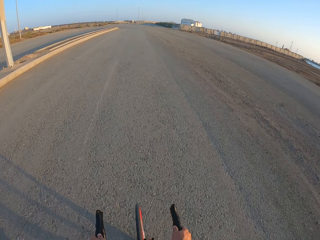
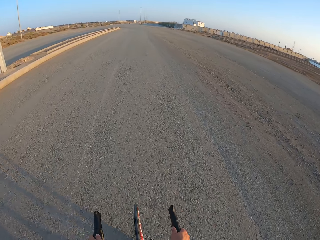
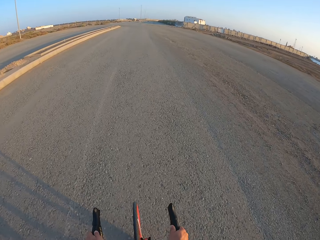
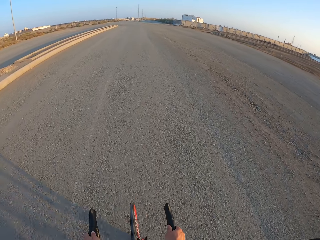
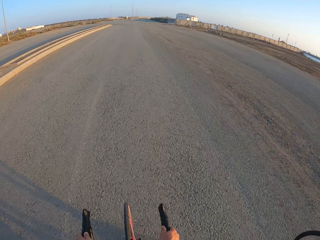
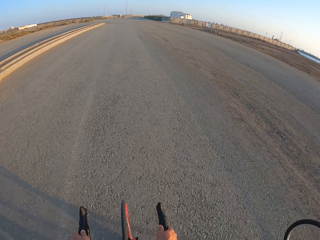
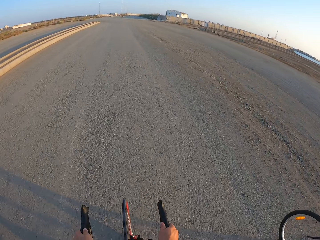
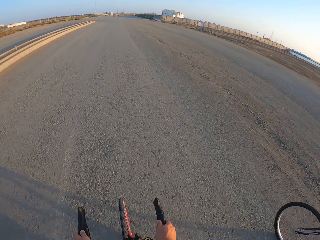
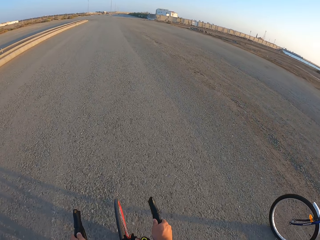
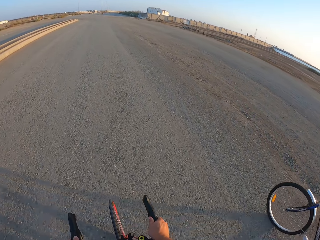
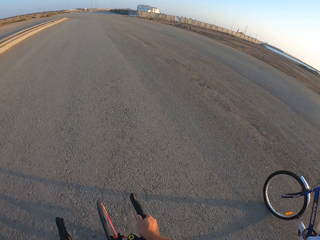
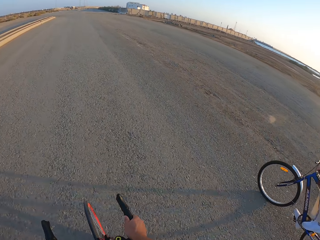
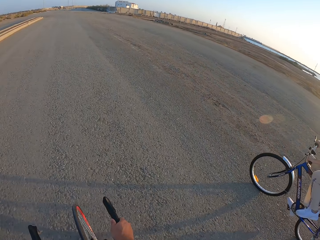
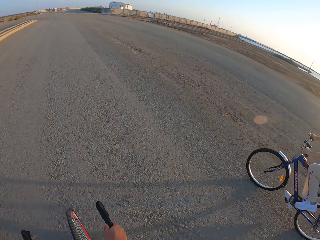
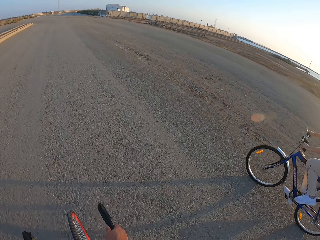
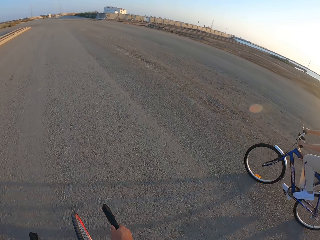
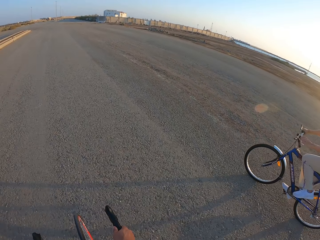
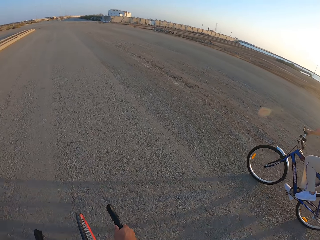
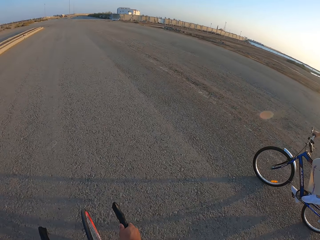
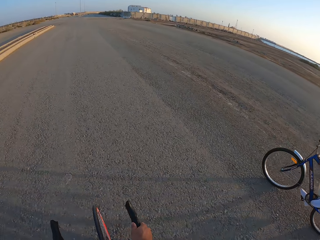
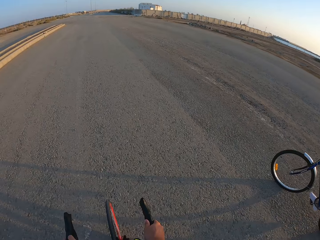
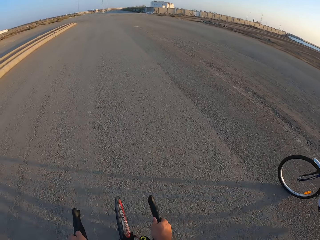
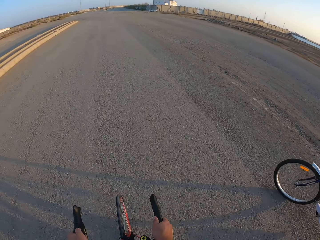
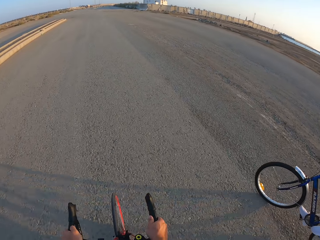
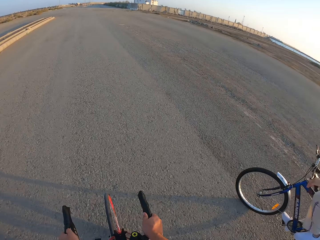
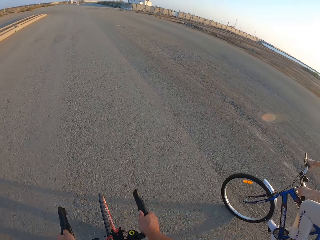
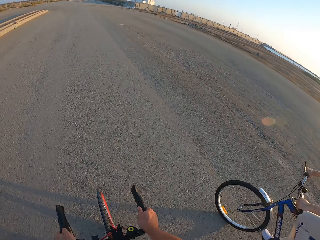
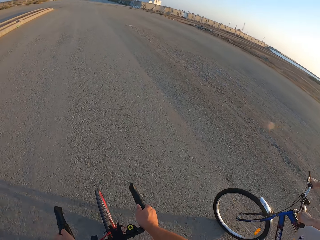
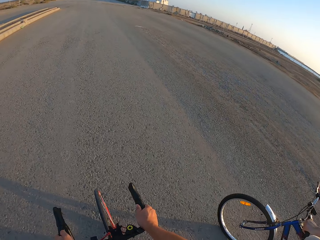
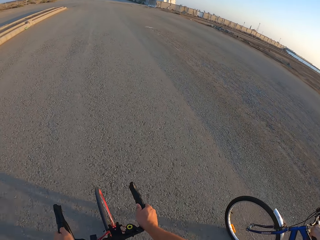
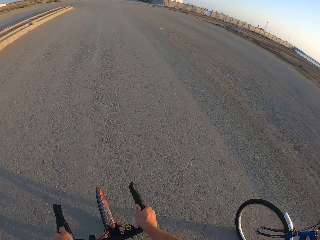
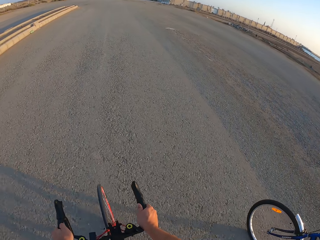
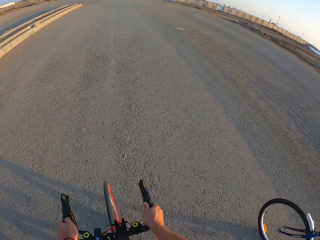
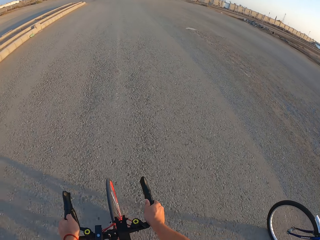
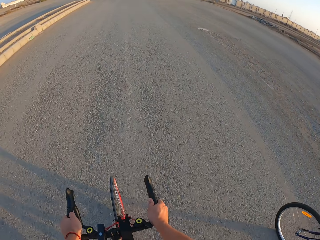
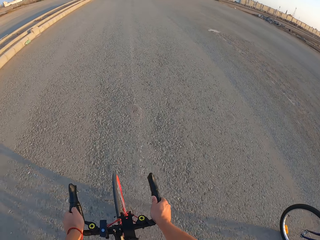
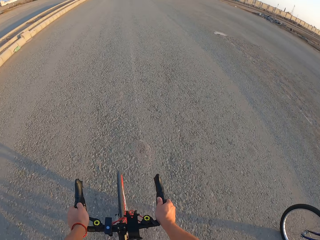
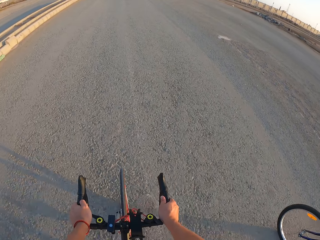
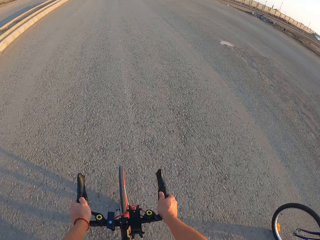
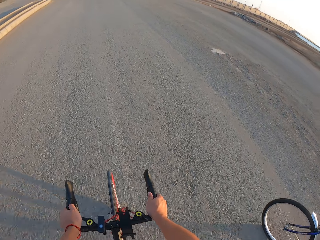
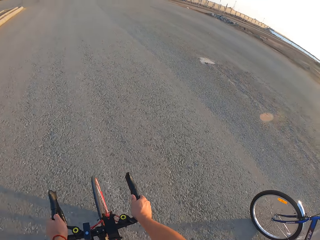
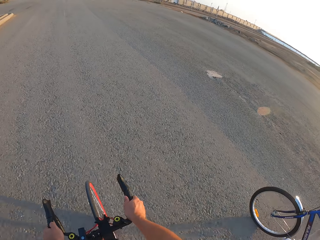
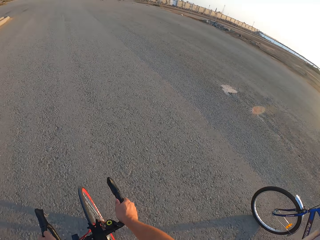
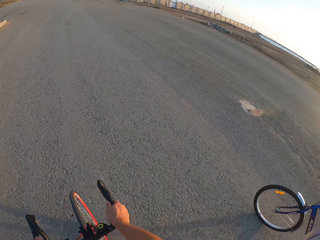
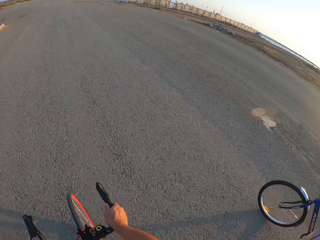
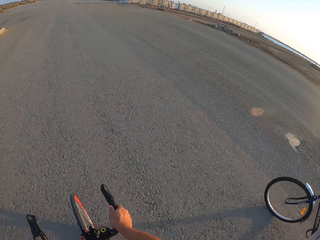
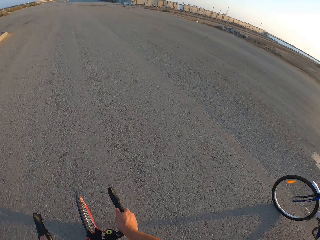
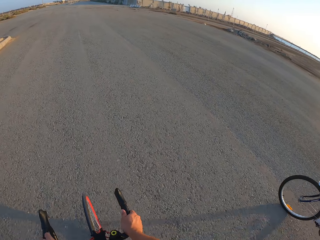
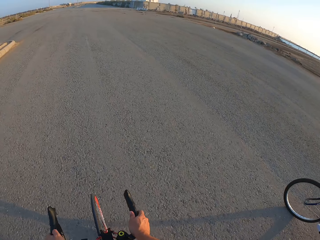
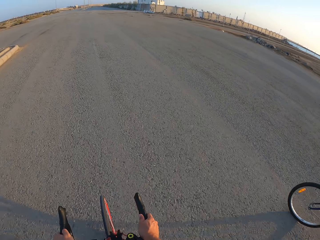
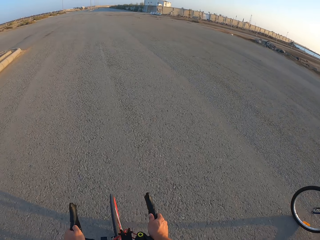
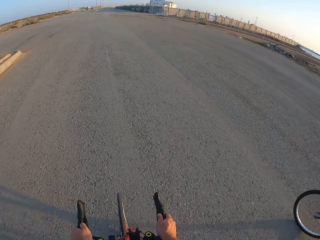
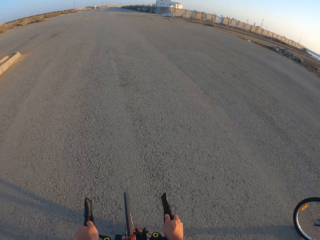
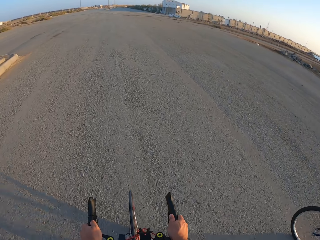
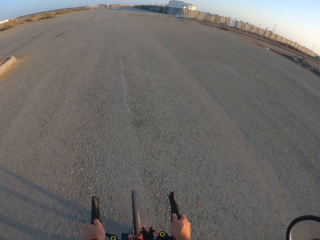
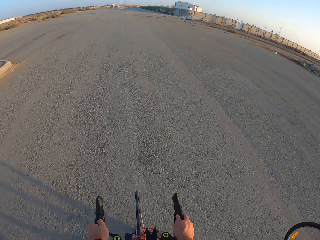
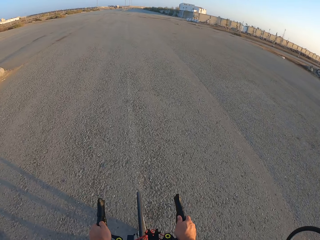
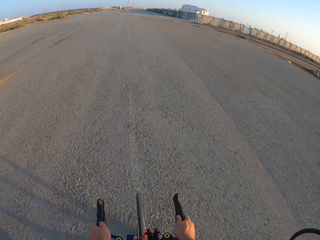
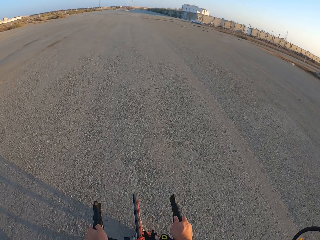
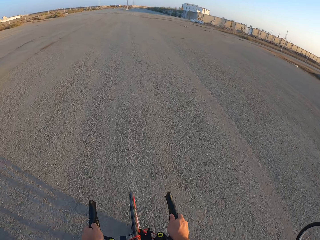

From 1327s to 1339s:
The camera wearer rides the bicycle. A man rides the bicycle. The camera wearer rides the bicycle.

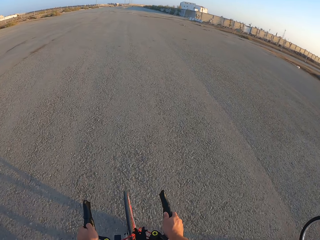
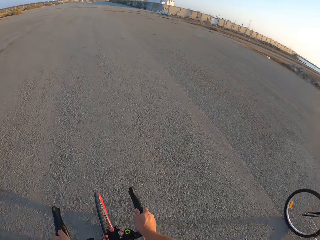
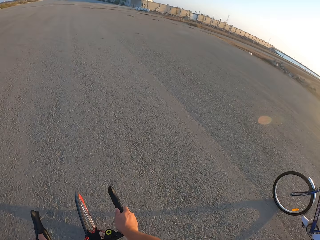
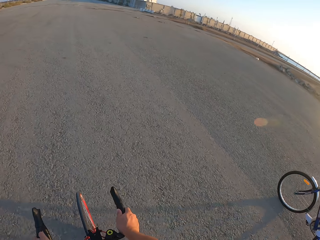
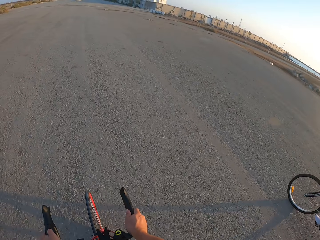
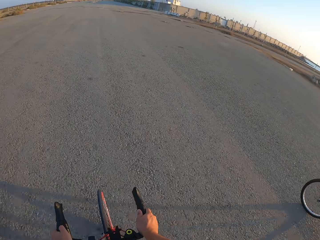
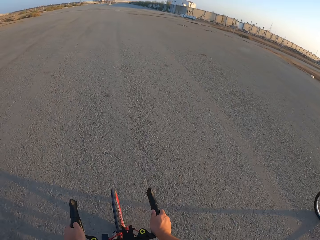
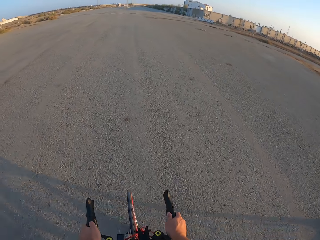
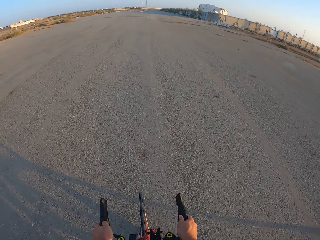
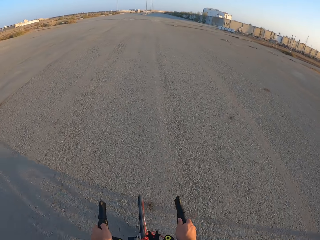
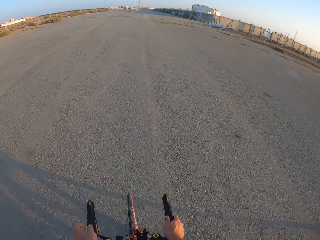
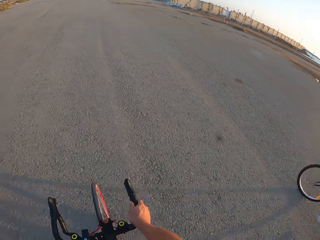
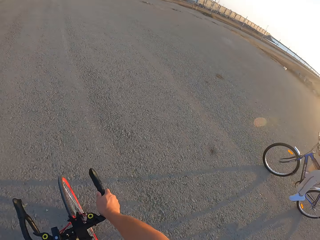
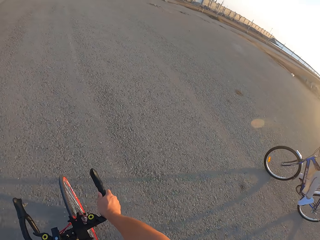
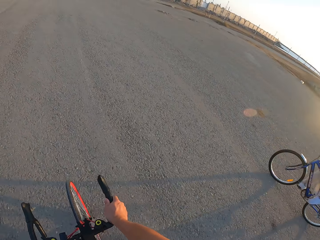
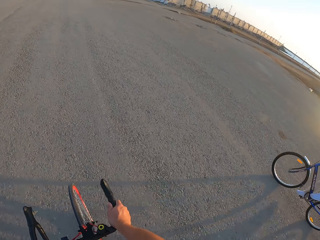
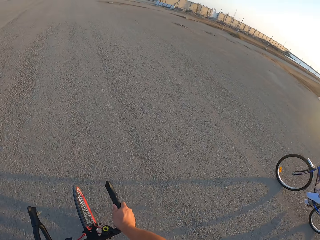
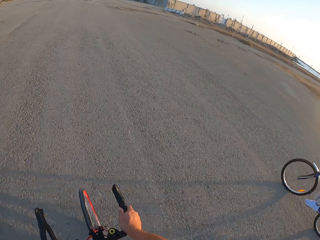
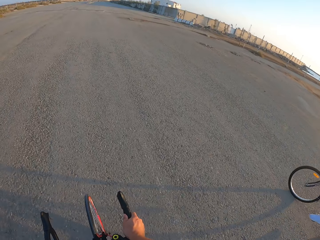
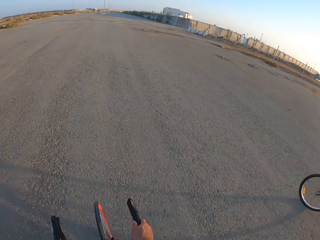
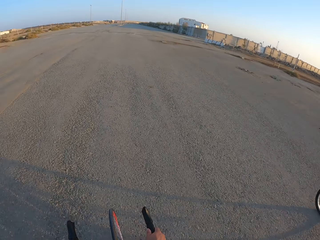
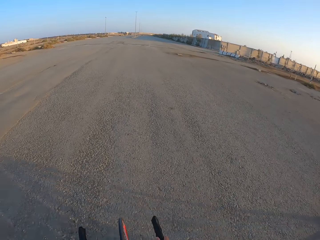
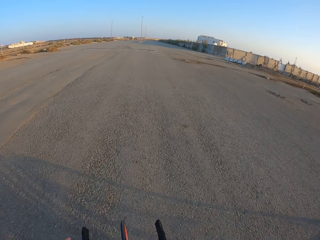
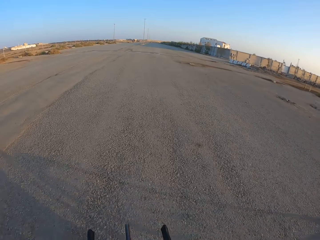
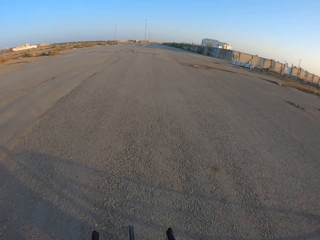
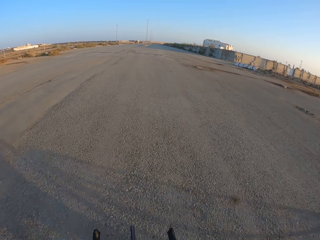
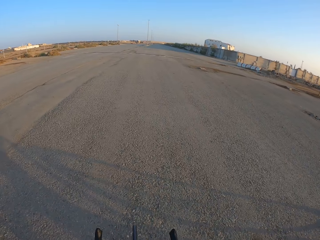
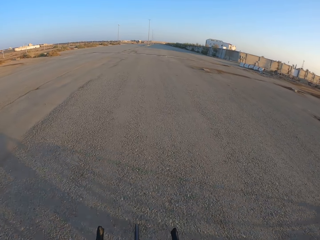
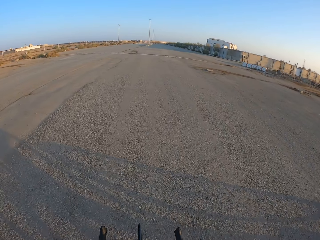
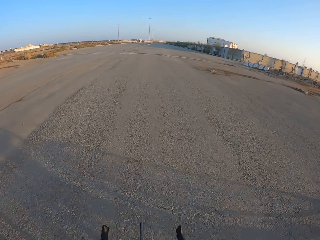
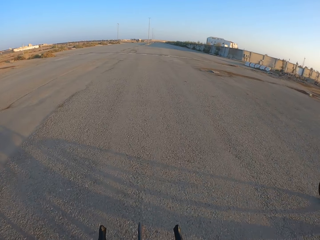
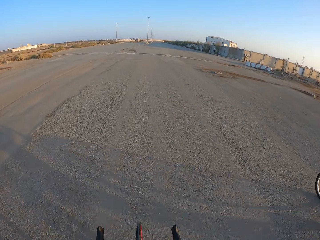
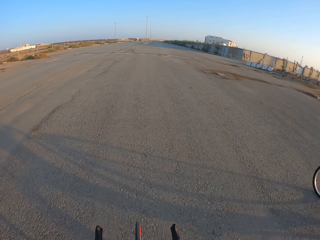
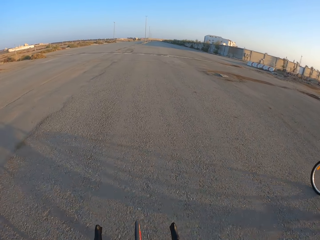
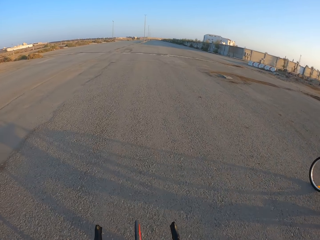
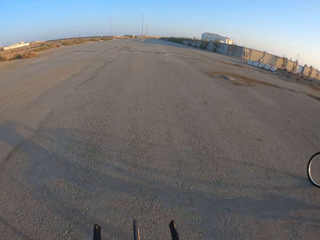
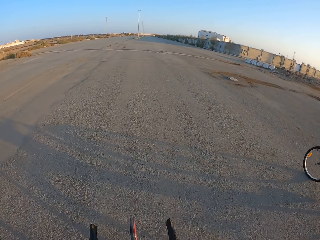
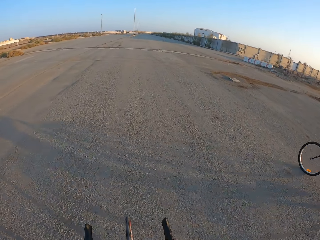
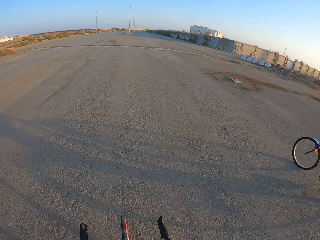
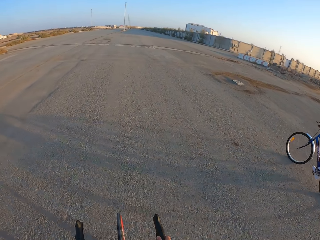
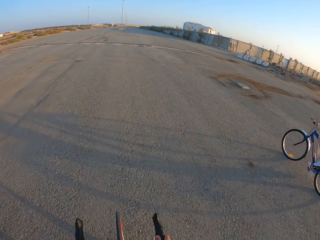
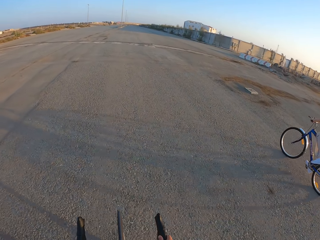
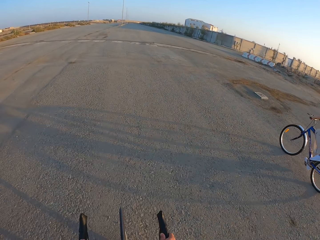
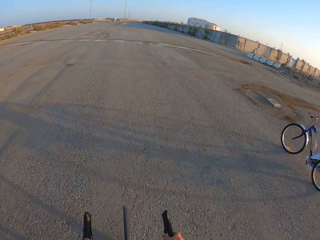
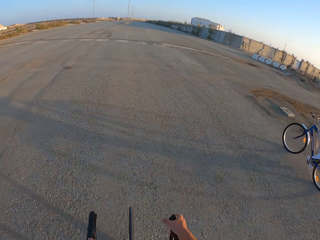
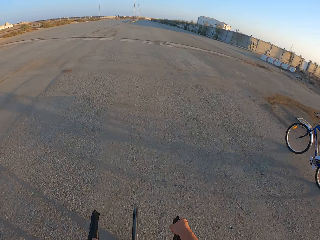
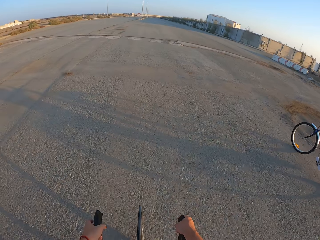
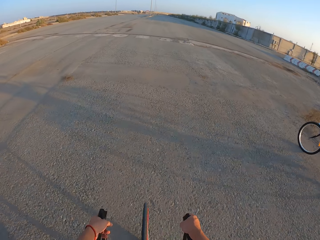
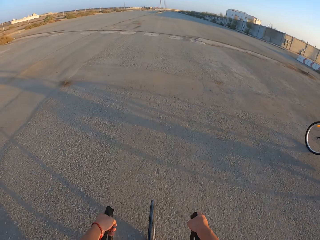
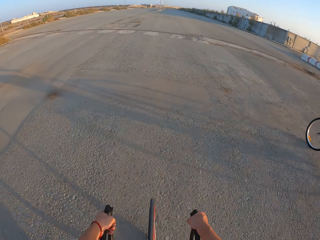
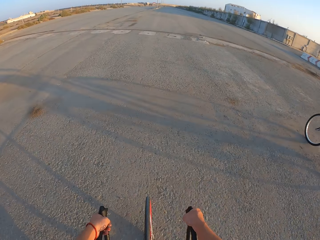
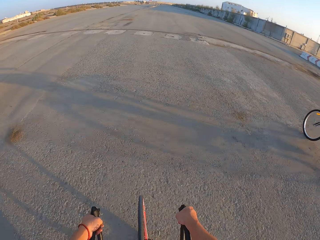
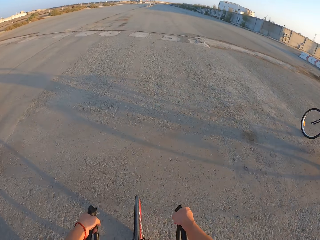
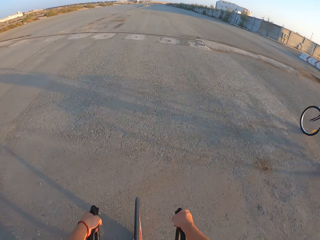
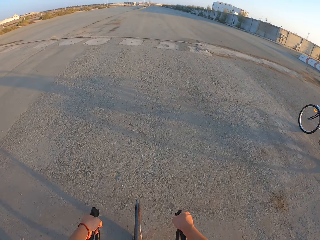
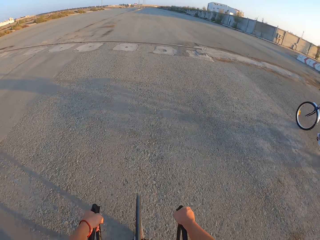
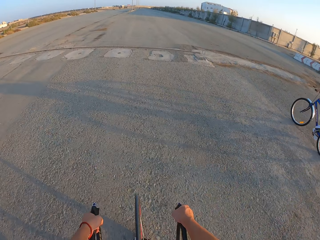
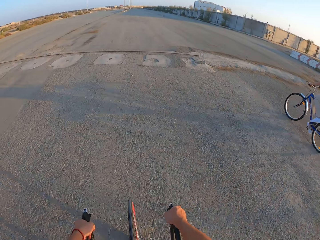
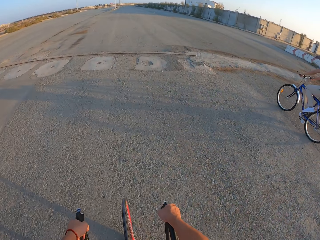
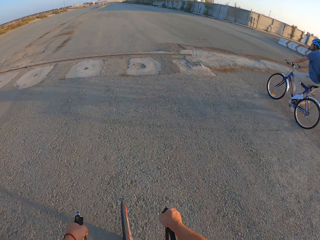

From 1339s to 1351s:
The camera wearer moves the hand. They ride the bicycle.
